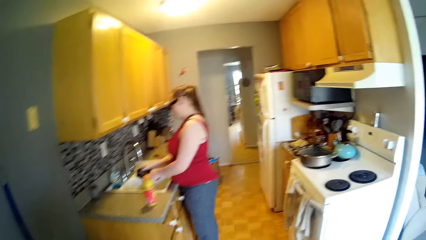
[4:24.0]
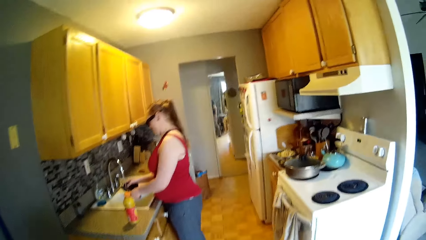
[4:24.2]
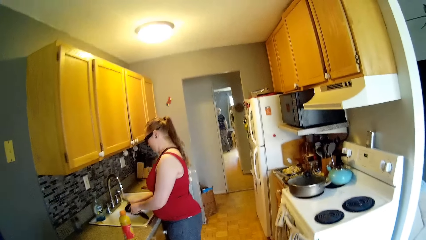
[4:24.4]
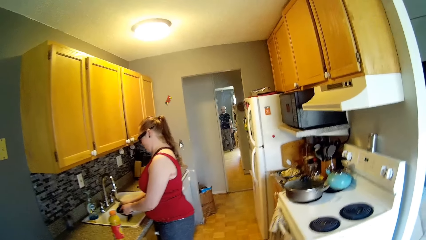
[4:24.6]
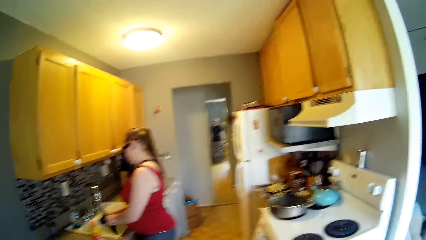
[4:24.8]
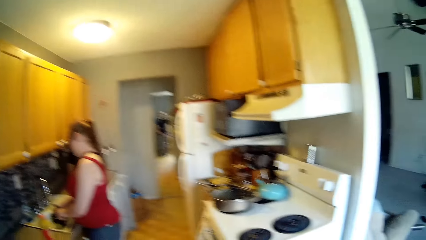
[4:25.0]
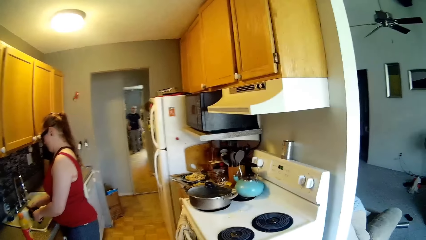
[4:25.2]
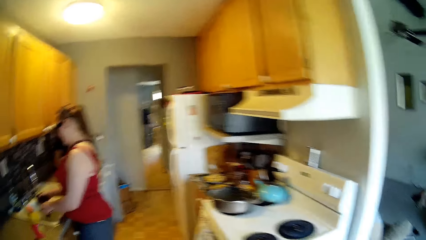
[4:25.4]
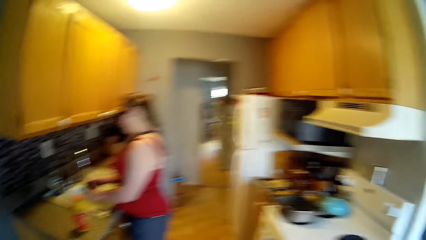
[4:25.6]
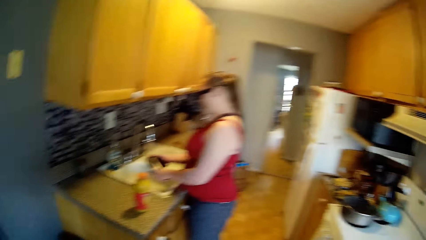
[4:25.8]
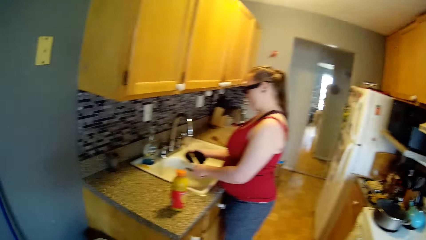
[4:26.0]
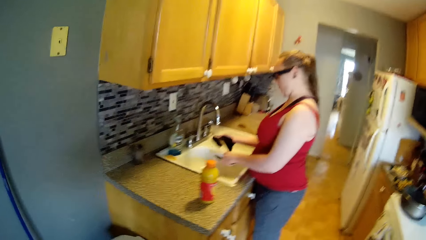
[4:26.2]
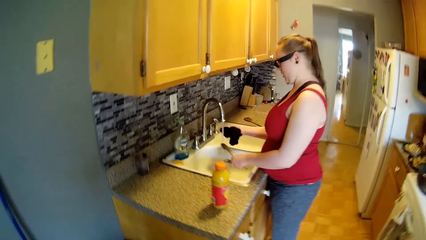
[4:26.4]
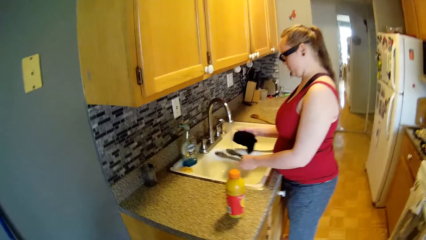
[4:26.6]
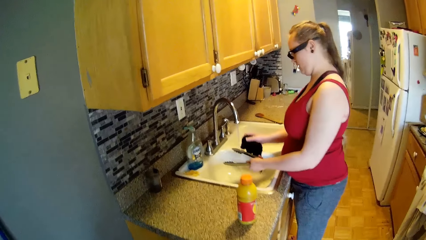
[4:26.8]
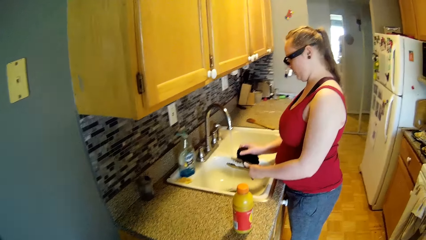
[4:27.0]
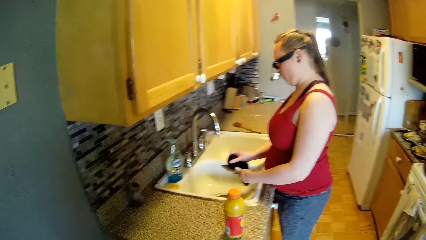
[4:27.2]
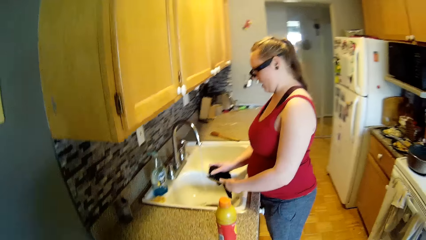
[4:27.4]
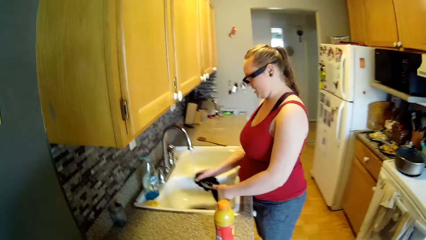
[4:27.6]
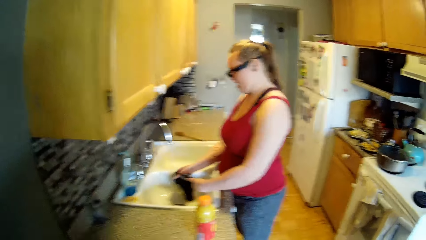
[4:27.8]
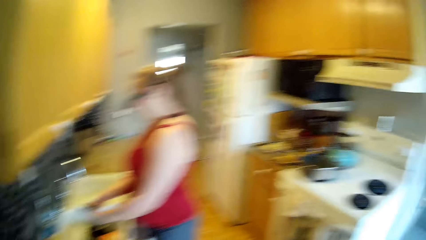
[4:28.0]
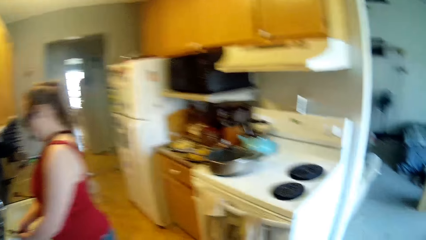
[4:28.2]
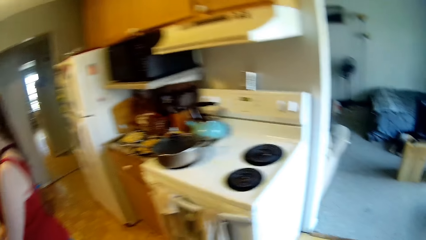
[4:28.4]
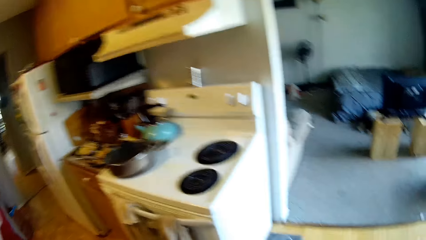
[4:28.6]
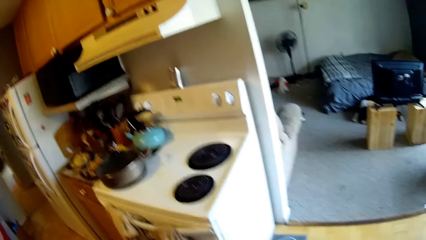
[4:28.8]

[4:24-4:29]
The camera wearer moves to the kitchen. The woman washes dishes in the sink with a sponge.

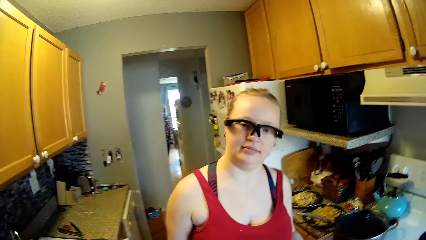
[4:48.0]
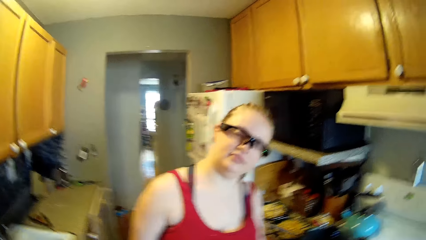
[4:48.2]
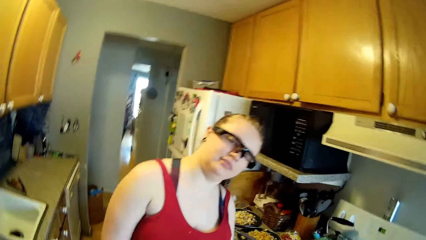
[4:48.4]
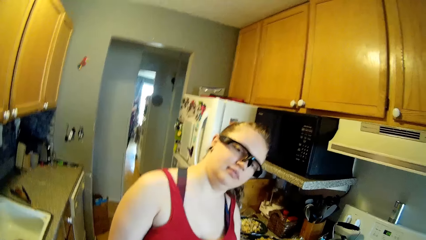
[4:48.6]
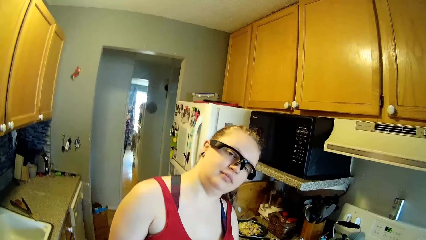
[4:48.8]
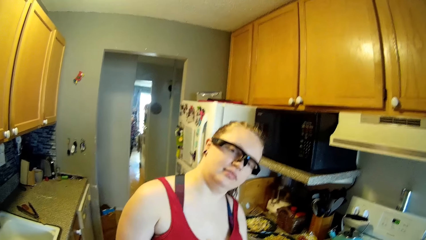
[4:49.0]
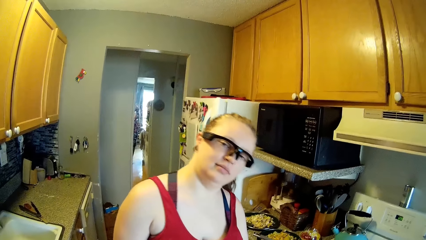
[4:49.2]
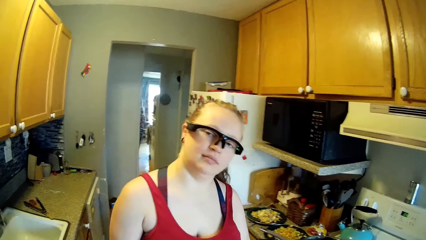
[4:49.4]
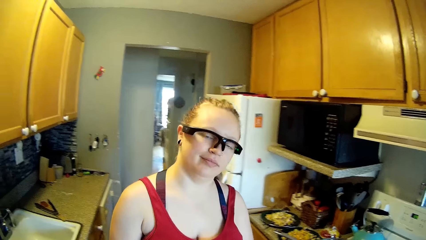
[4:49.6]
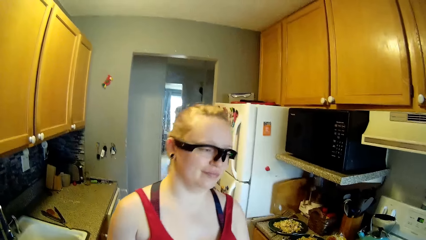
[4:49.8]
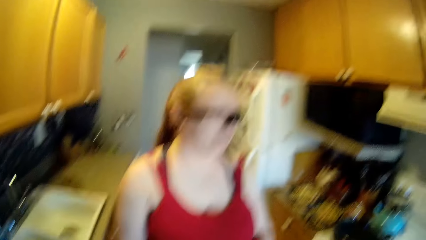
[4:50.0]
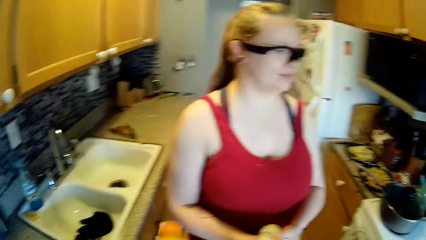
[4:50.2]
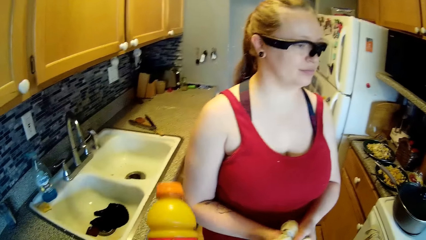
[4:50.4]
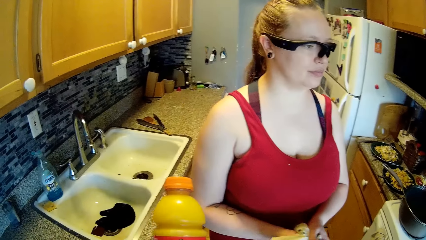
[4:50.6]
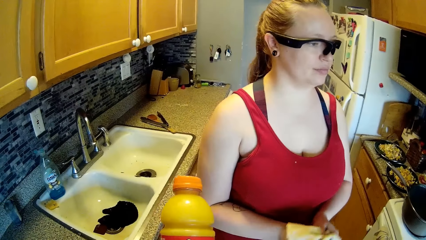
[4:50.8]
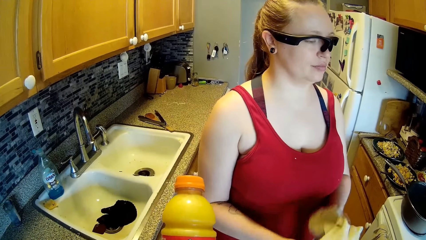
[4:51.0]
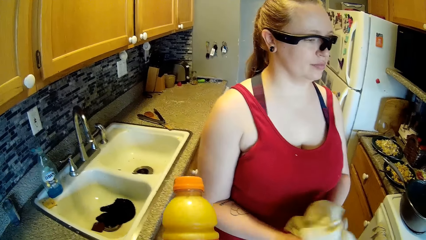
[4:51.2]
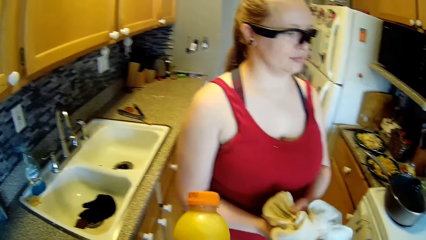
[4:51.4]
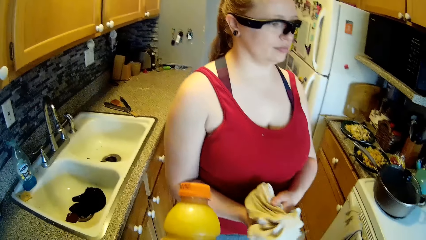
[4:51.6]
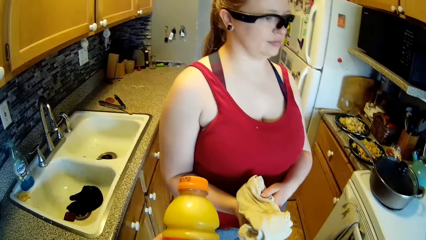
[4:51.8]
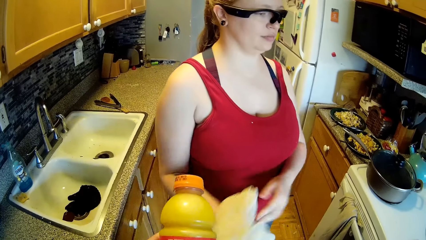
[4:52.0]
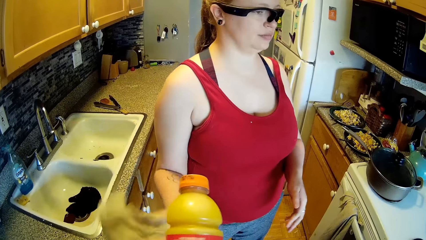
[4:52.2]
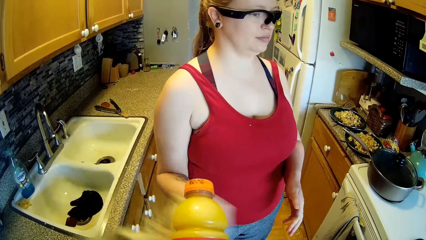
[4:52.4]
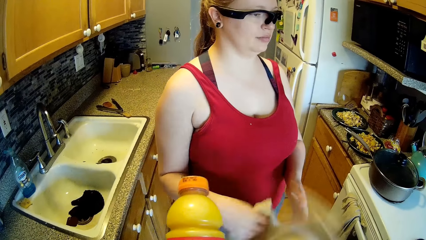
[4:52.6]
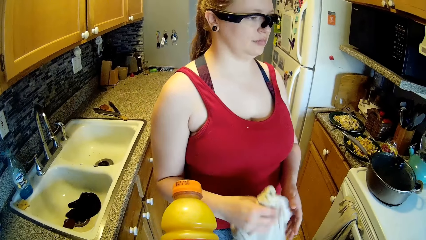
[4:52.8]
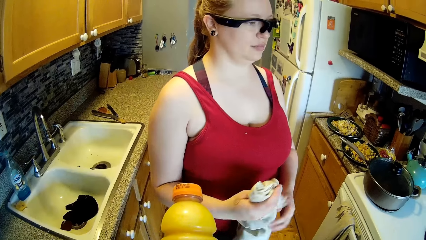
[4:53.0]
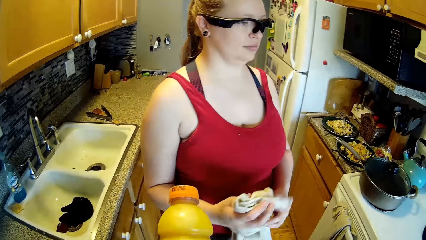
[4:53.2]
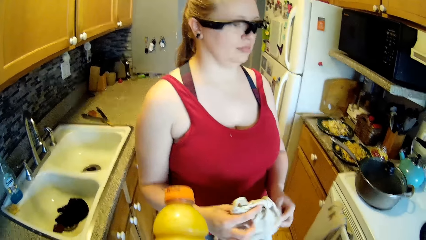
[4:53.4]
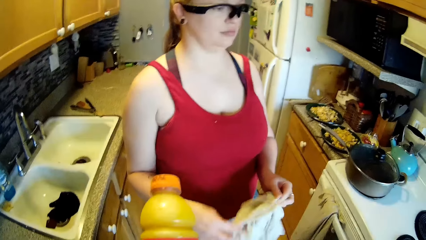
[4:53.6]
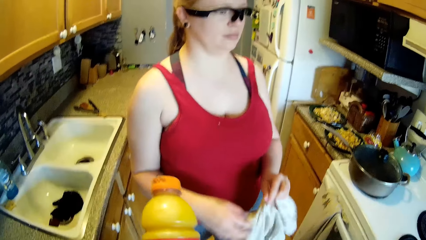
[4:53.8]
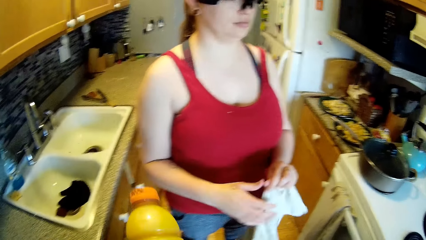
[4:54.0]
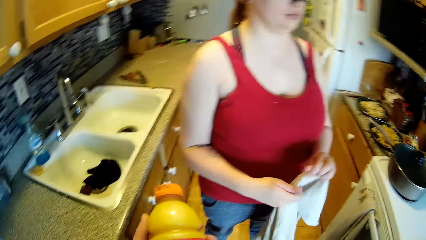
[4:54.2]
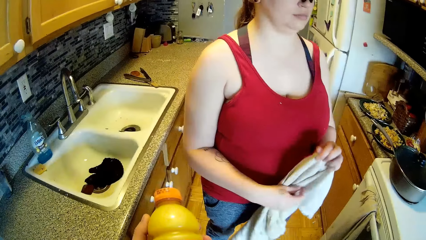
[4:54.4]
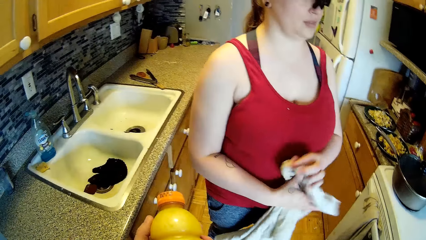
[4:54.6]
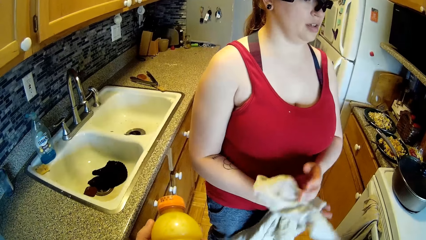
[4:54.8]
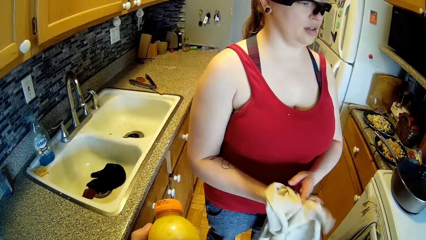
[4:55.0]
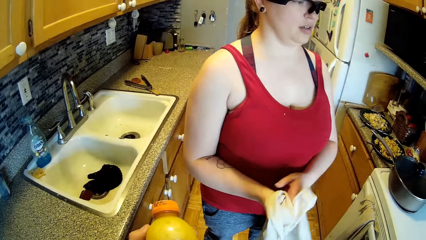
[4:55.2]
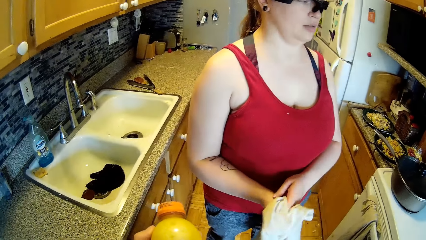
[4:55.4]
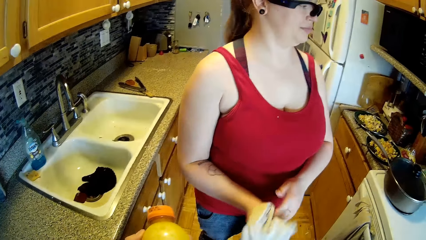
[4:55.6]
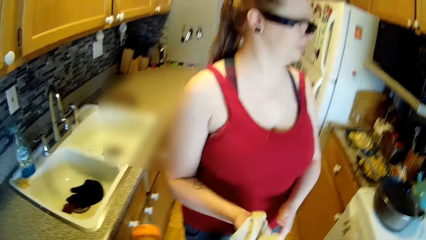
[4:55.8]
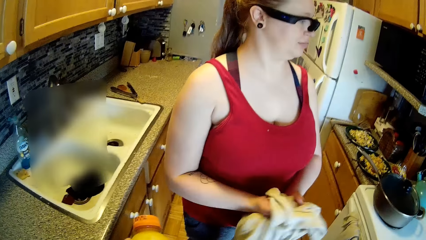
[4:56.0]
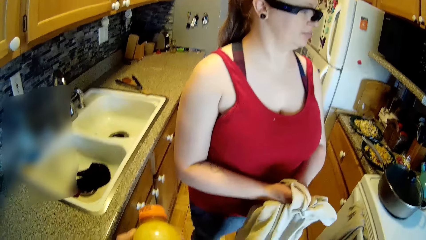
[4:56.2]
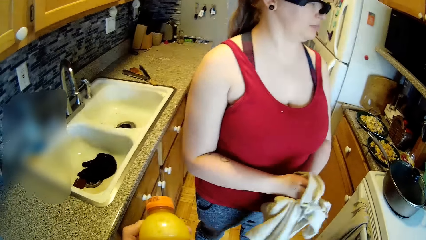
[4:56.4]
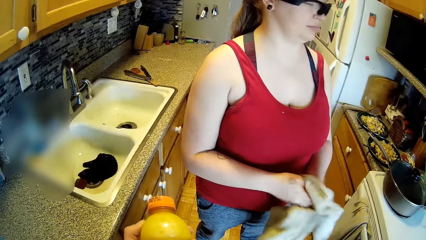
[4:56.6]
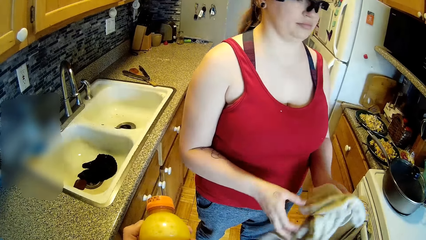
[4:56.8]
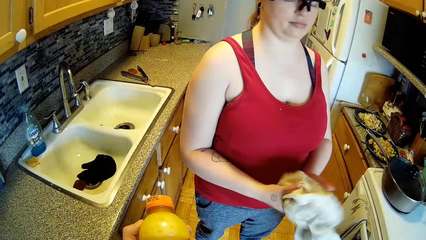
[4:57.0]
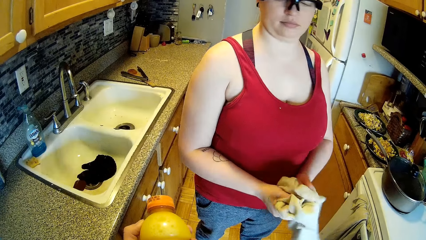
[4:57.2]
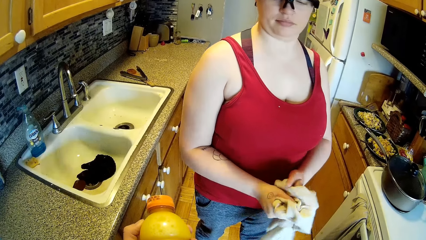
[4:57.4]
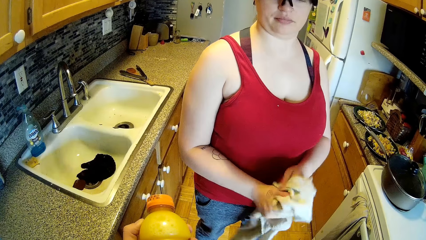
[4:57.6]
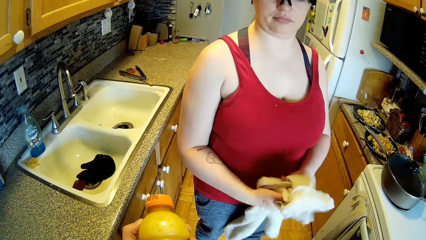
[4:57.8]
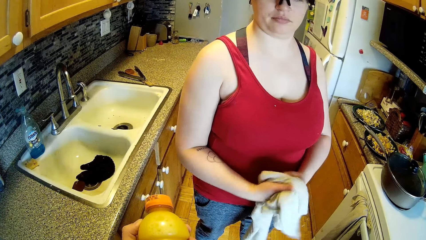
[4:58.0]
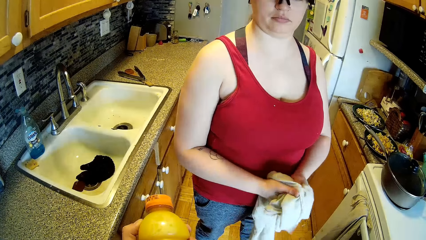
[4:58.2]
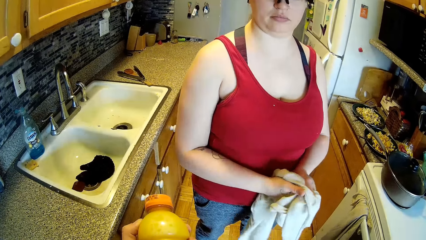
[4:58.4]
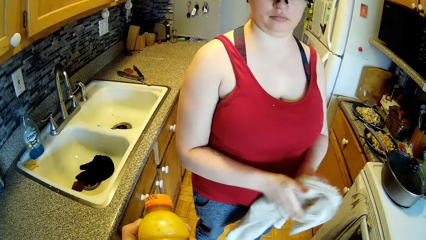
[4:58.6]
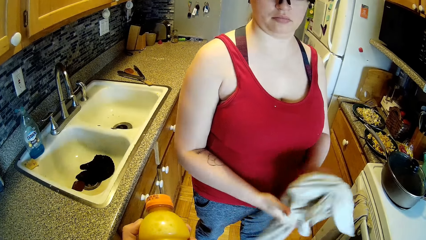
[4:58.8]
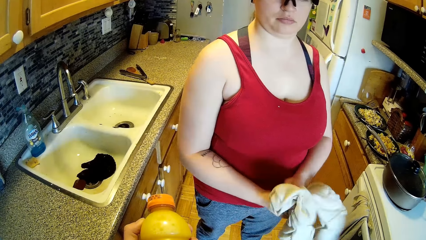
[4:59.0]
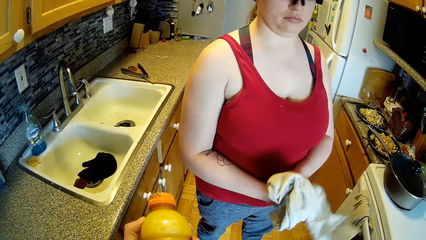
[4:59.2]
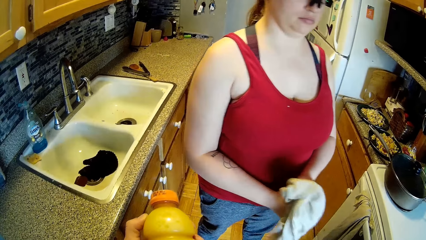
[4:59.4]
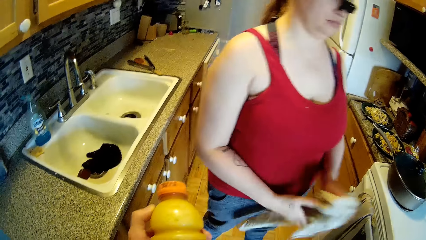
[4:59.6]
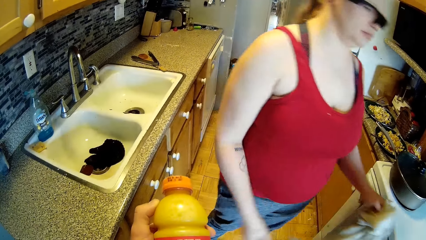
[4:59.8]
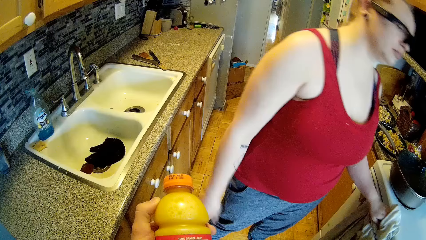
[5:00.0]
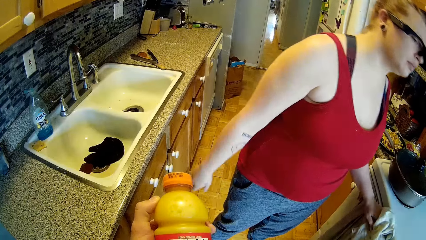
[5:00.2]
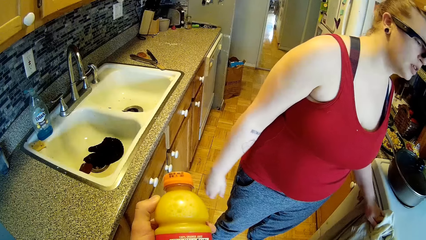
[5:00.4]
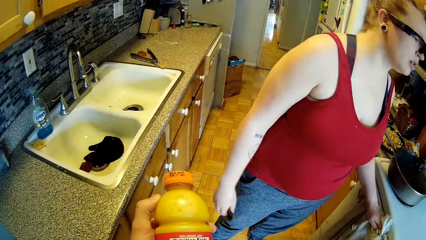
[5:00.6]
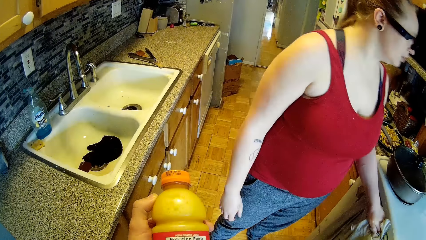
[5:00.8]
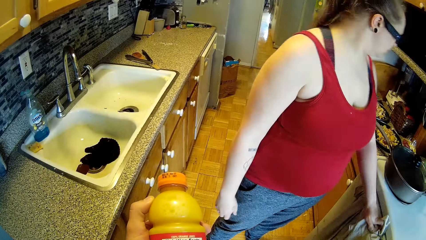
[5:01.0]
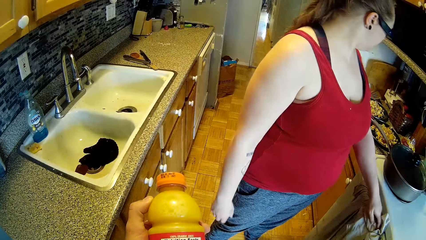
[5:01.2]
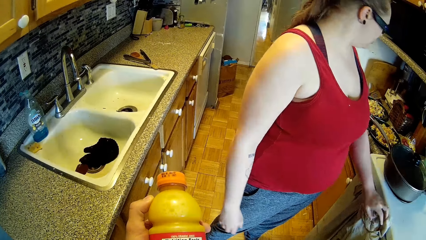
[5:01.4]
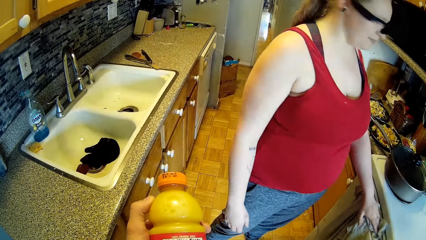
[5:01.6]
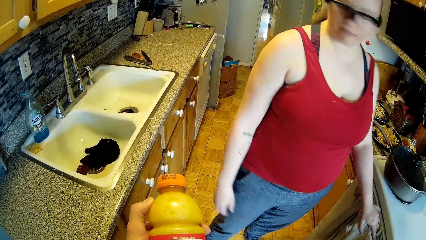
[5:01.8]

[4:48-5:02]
The camera wearer speaks to the woman. The woman cleans her hands with a napkin. The woman keeps the napkin on the gas cooker handle with her left hand.
